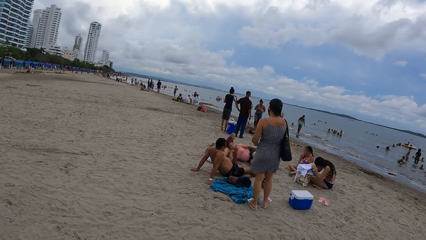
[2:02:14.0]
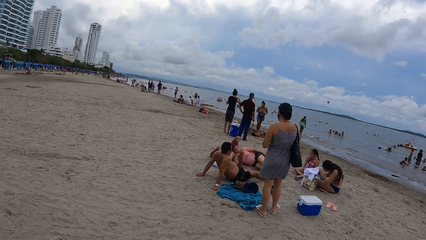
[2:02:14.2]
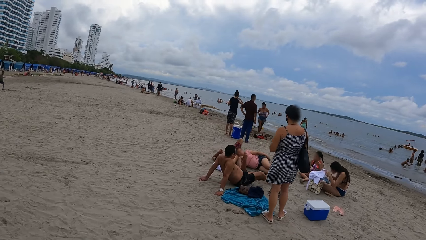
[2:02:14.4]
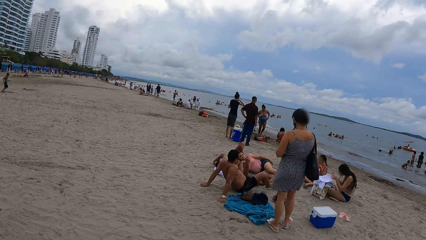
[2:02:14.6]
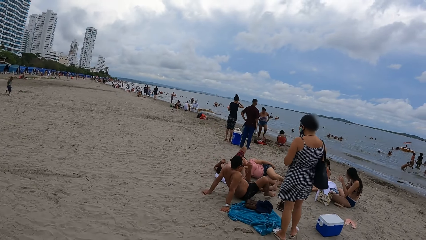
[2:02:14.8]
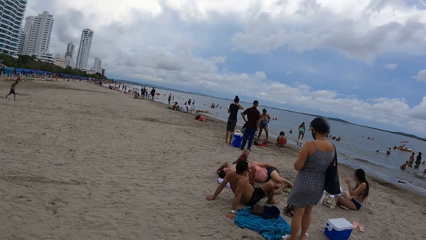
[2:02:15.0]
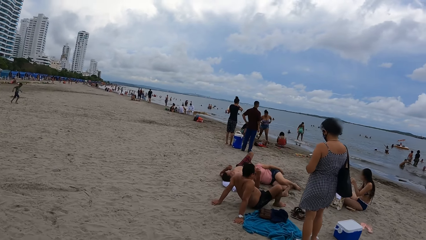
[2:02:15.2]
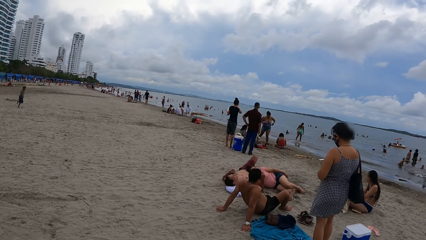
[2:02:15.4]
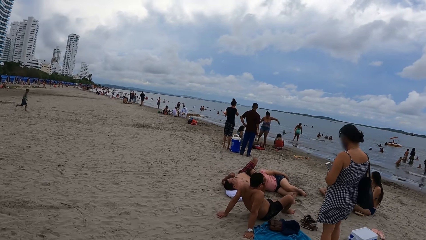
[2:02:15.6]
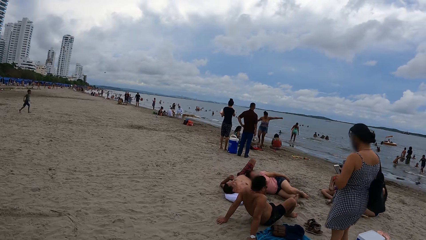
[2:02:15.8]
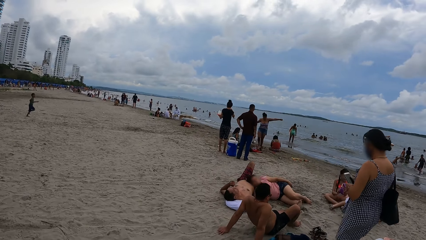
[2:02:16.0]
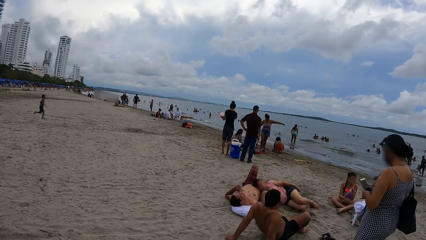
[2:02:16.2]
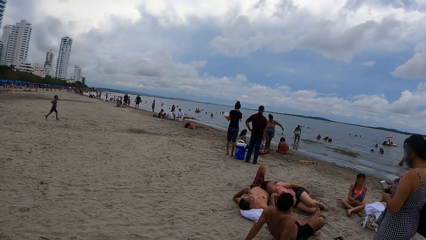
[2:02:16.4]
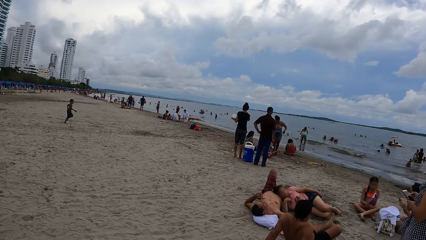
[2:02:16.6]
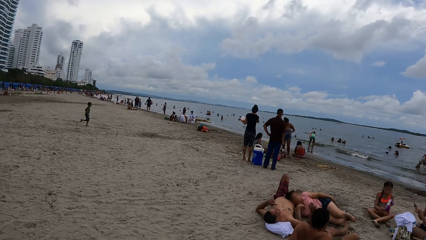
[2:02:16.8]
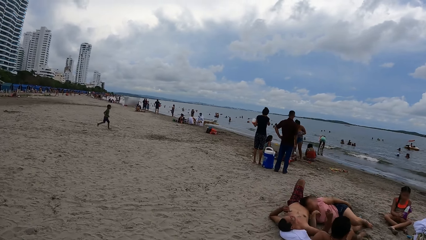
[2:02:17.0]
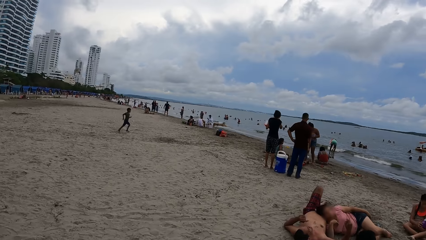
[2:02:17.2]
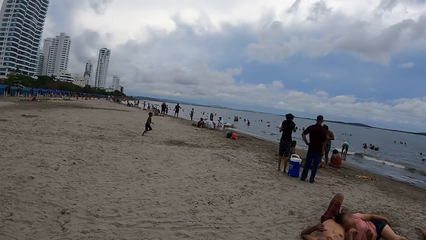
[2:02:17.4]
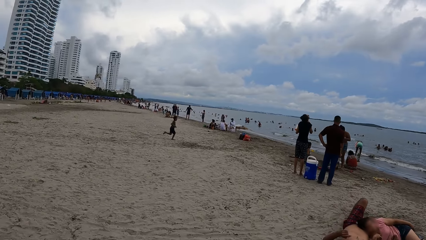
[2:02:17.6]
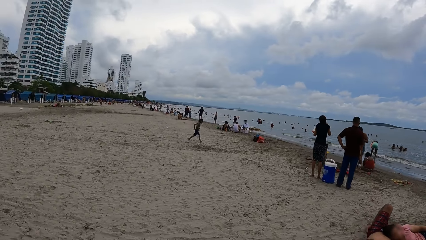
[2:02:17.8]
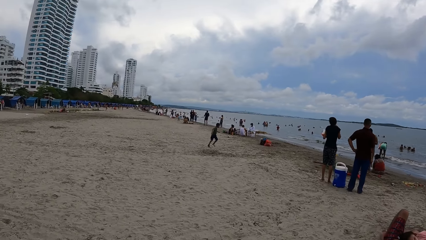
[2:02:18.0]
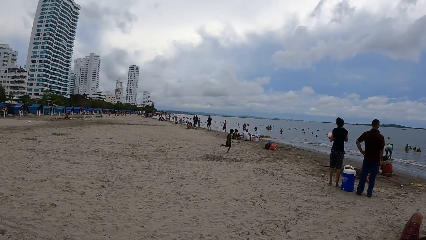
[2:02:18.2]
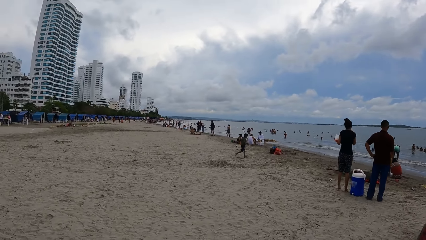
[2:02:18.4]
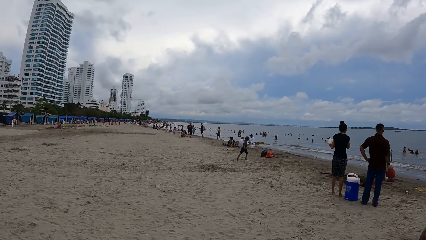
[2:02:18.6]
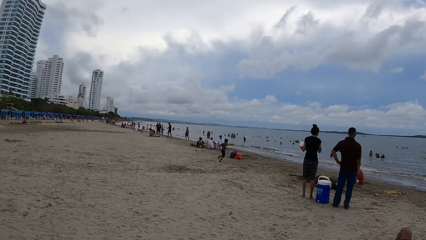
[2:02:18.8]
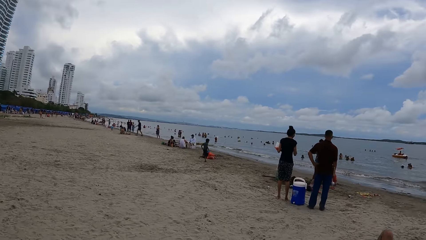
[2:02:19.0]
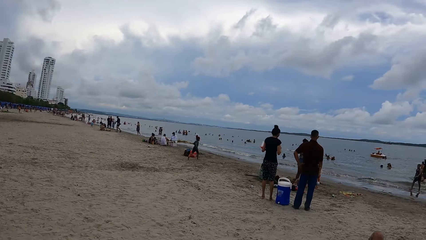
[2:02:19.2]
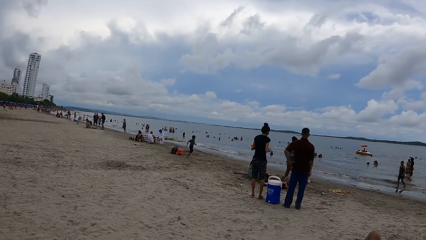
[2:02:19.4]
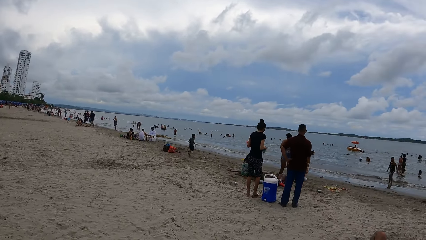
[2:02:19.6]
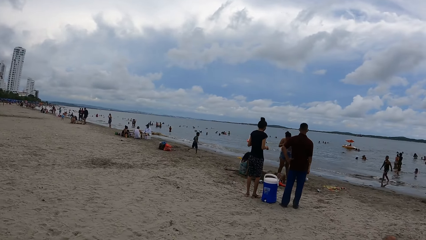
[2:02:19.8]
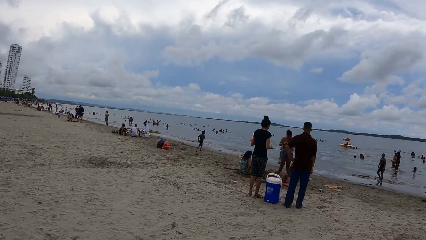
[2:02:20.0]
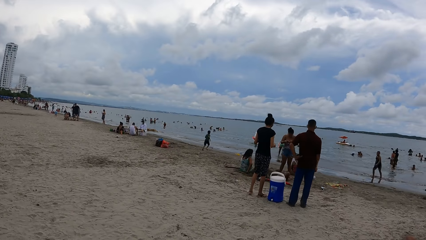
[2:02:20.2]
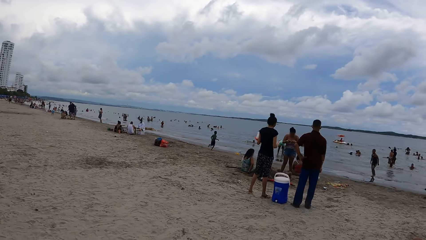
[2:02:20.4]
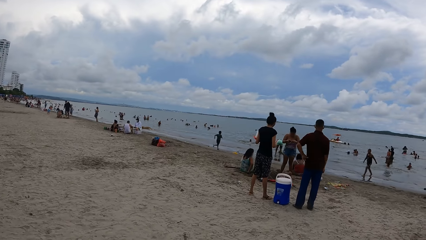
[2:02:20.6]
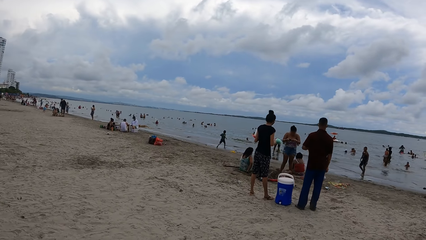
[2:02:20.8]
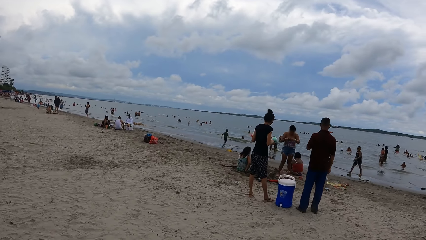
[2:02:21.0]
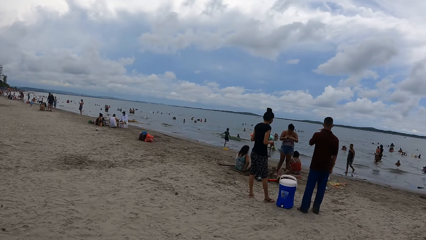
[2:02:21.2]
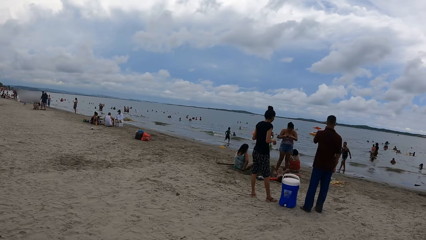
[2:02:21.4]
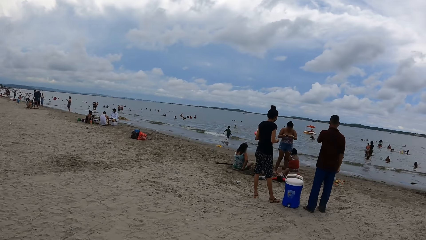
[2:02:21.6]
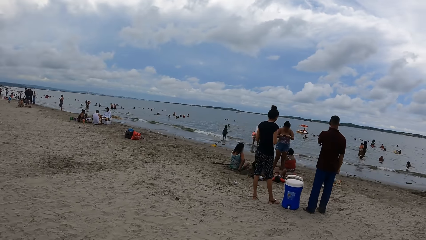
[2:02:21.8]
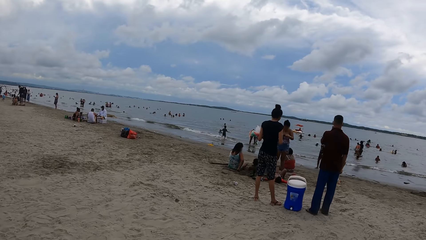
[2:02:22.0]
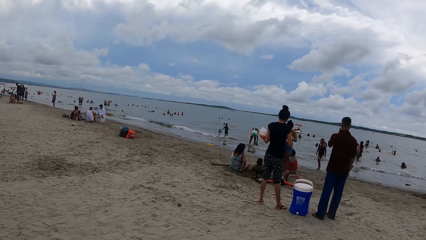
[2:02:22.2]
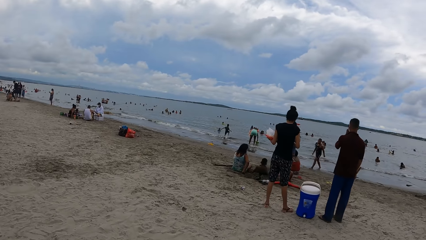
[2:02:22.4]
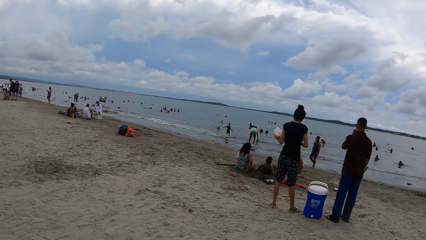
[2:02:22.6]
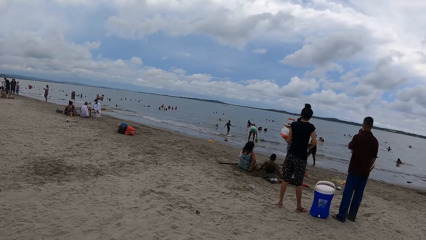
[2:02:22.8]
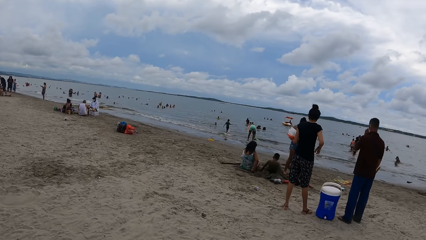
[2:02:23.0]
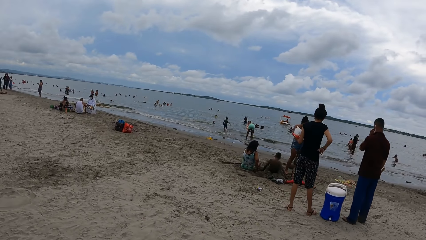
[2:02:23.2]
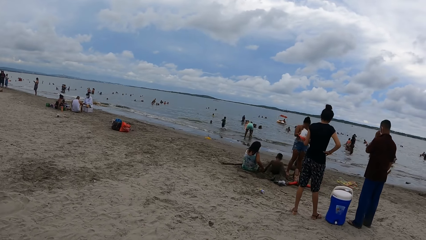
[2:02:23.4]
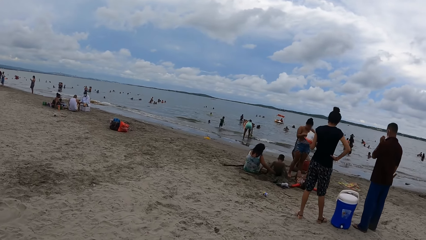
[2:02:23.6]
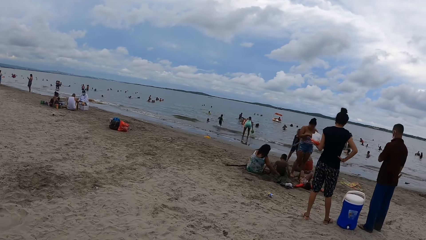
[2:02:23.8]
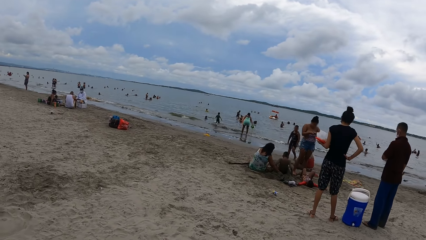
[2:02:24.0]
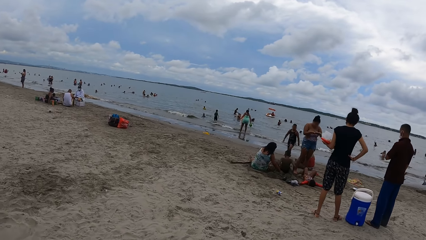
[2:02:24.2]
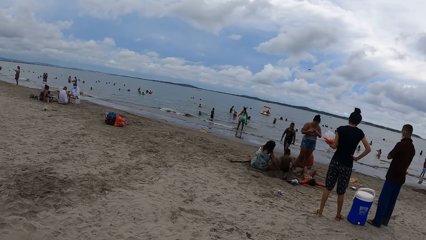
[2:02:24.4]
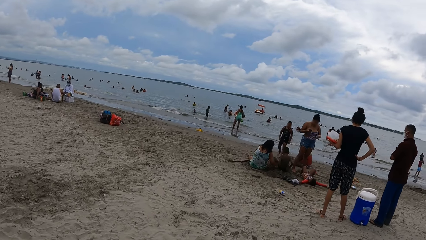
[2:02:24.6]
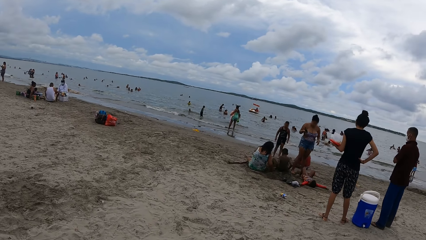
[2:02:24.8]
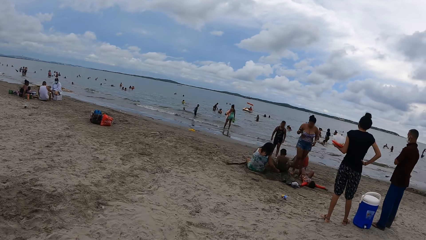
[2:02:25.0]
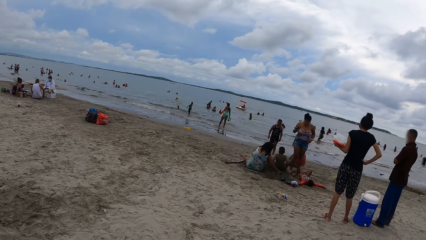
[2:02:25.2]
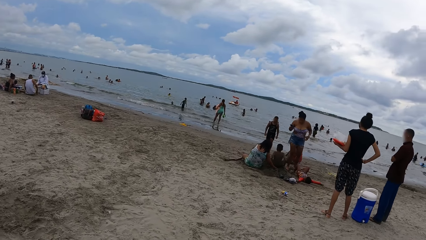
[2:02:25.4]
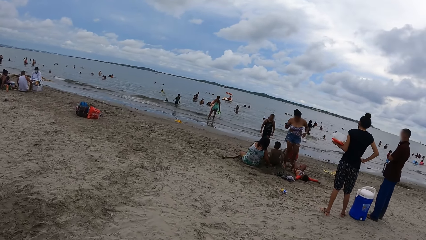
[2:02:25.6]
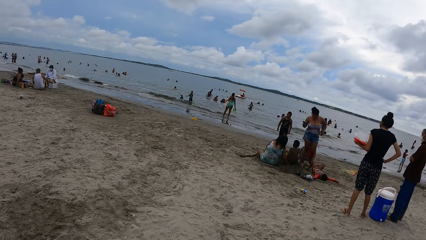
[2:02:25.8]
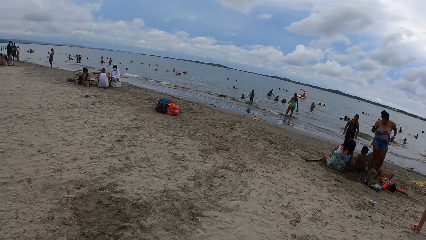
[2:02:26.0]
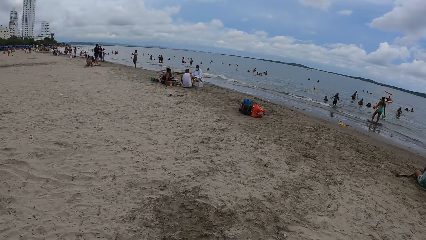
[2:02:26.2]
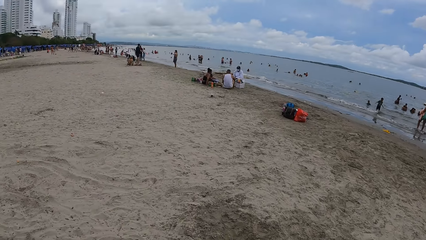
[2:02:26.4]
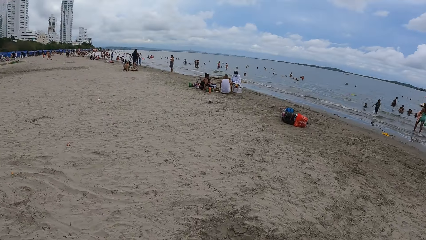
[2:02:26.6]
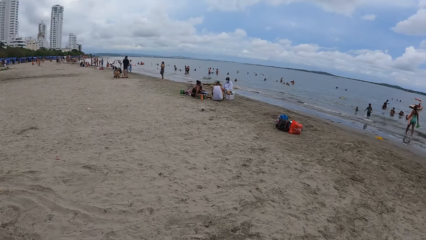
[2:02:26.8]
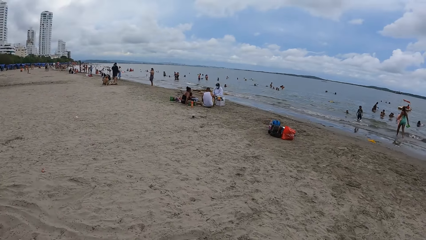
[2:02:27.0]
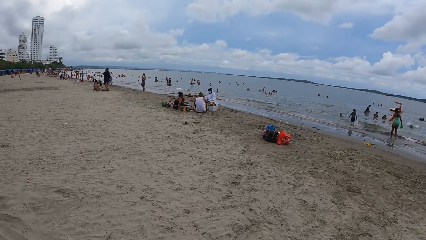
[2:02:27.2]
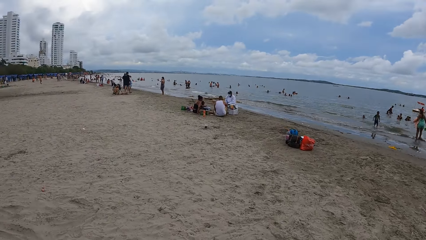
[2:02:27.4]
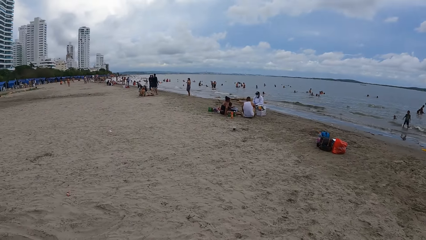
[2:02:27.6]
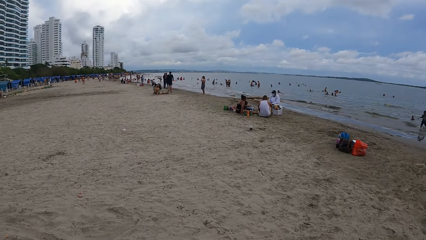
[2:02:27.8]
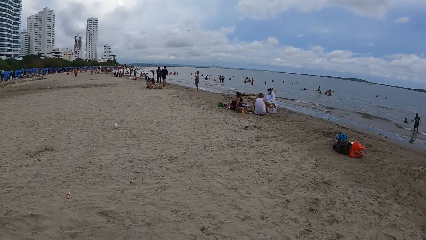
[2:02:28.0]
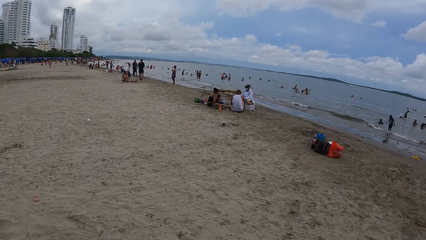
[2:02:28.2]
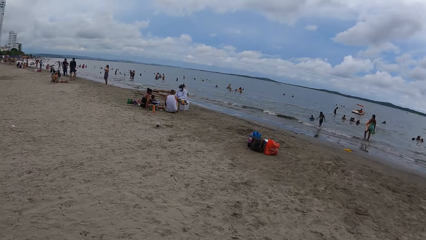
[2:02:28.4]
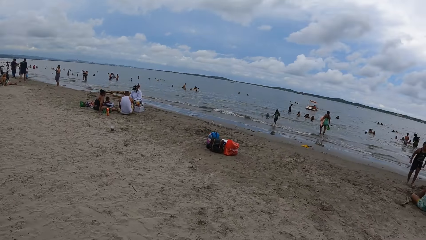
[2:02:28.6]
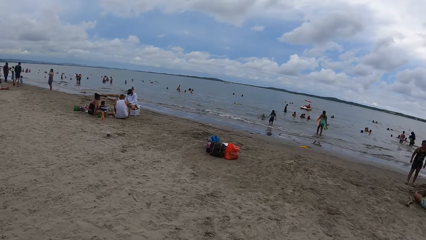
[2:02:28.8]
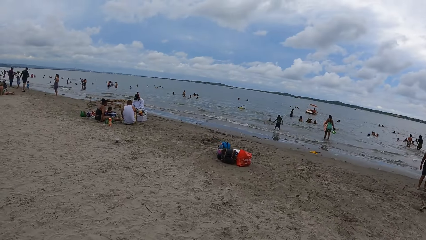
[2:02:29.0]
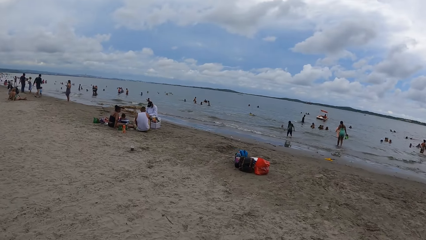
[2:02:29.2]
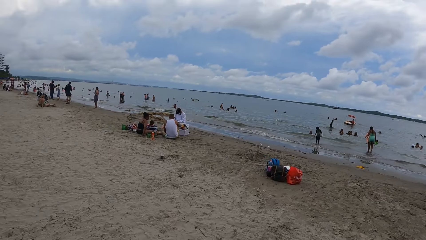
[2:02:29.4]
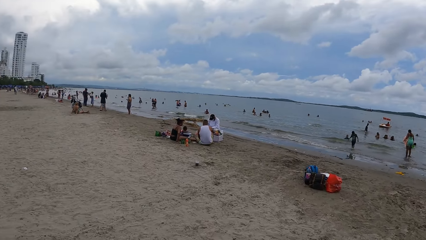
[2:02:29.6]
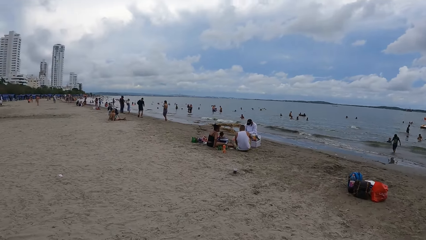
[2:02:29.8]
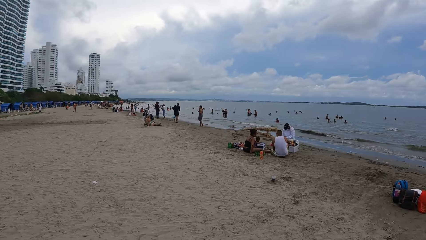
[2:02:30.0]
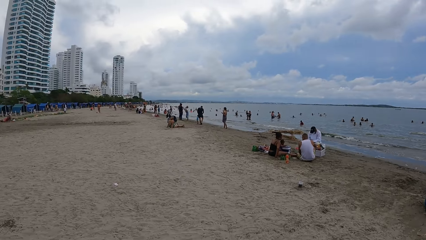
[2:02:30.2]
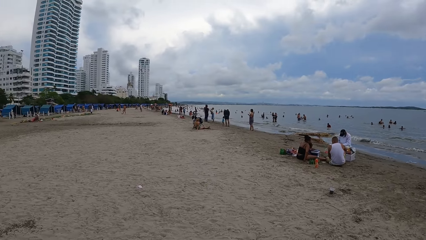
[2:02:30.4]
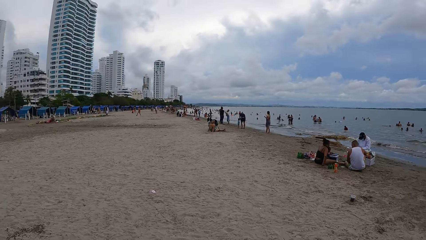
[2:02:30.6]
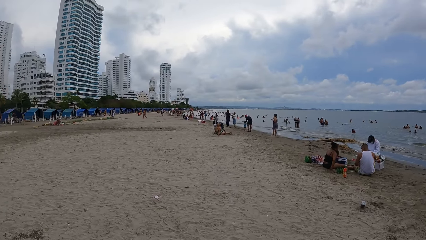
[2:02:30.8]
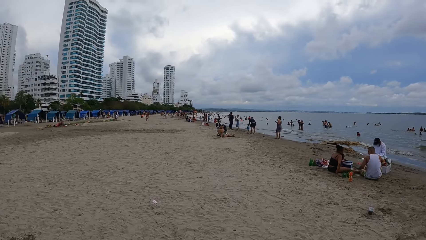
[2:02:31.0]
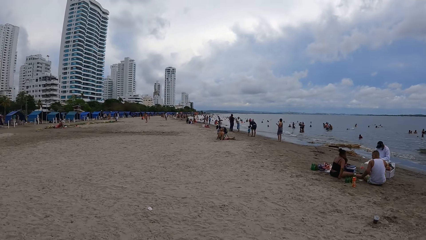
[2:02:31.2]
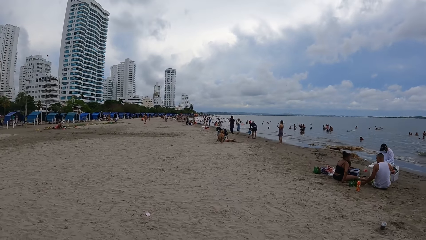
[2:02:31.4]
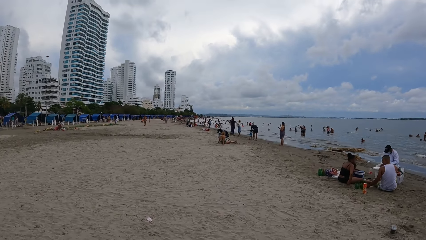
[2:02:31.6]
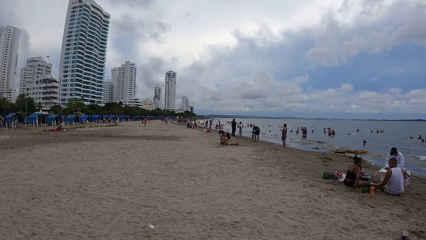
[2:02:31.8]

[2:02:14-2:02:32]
The camera wearer looks at the people. They look around the beach, walk along the beach, look around the beach and walk along the beach.
